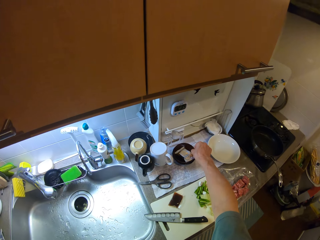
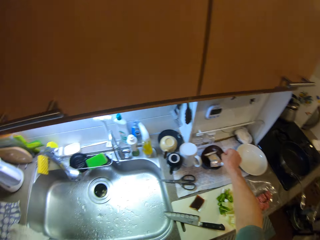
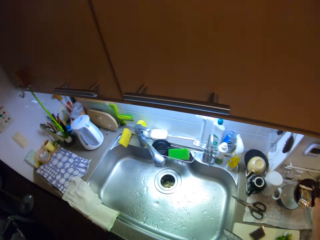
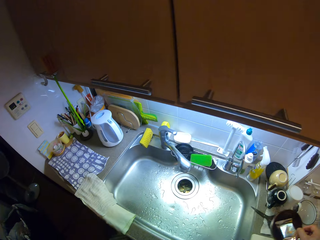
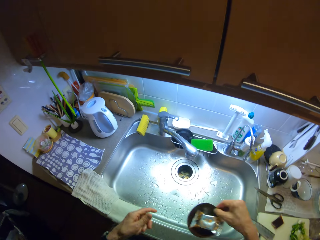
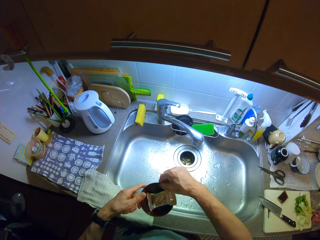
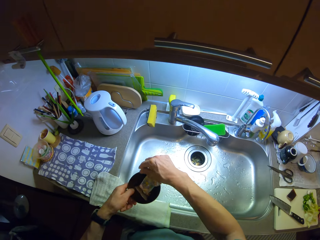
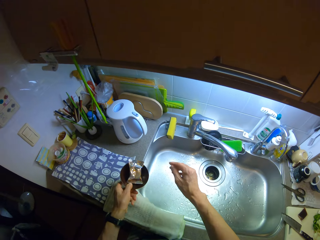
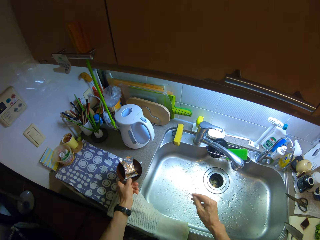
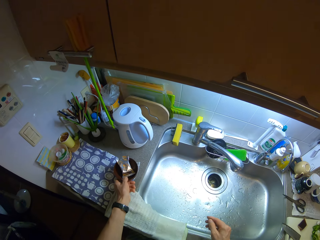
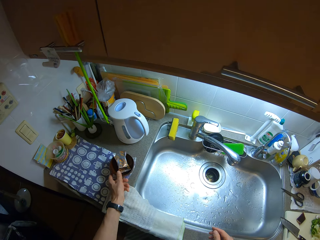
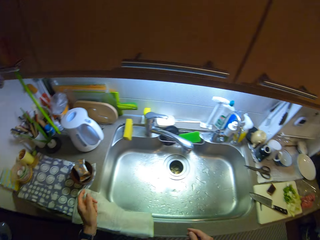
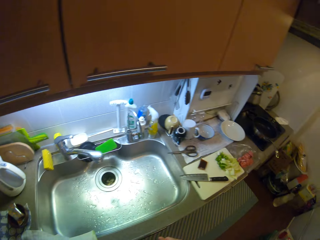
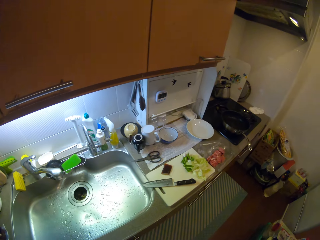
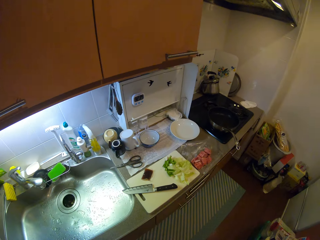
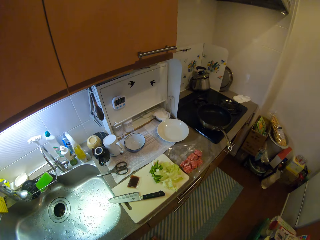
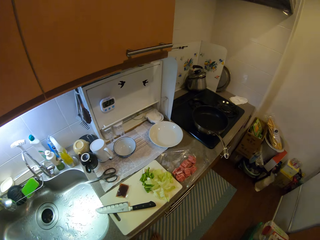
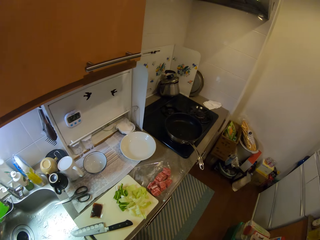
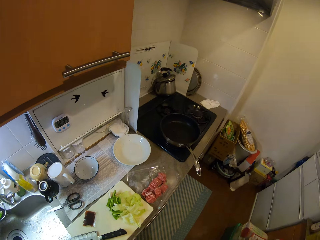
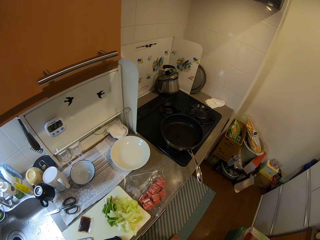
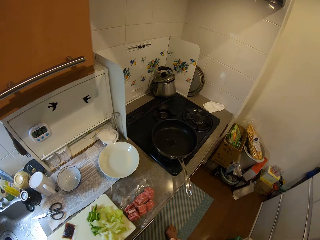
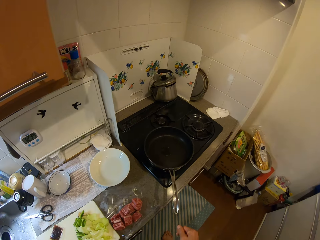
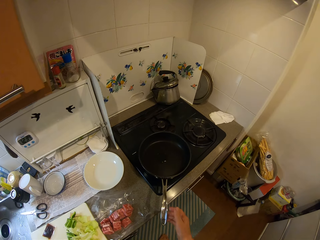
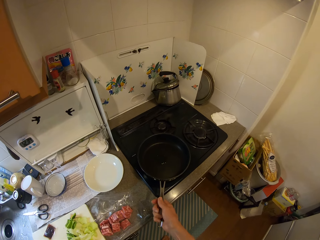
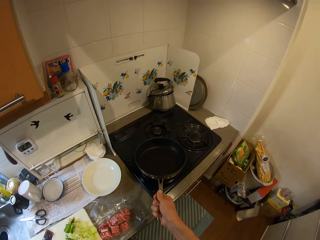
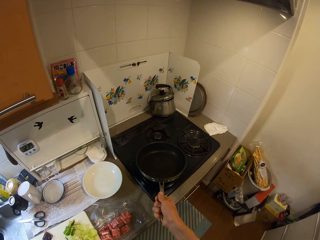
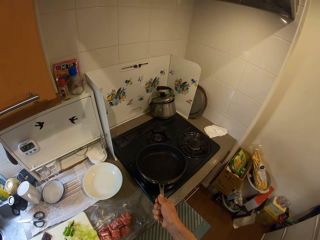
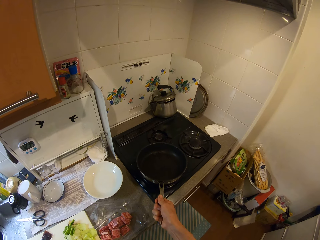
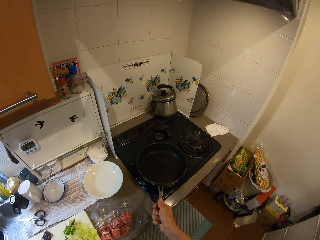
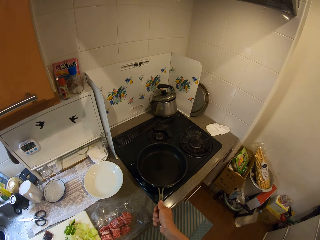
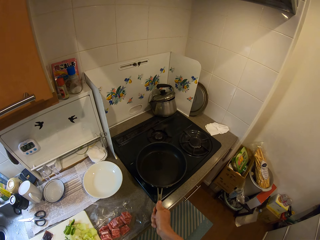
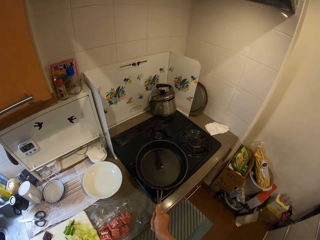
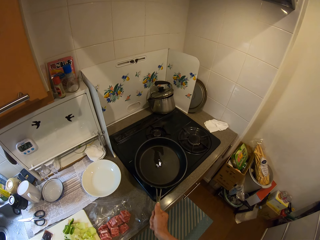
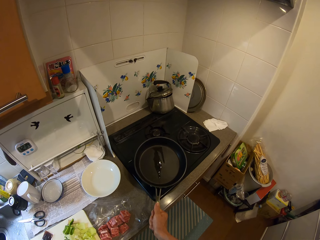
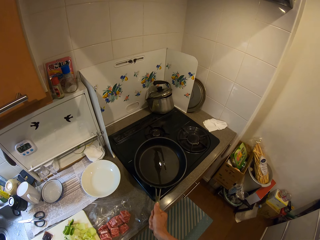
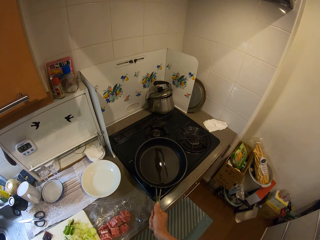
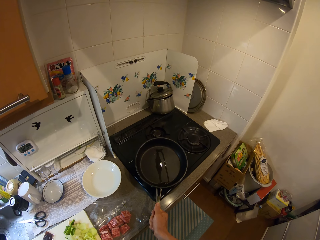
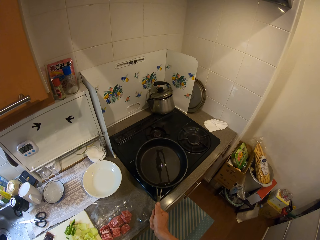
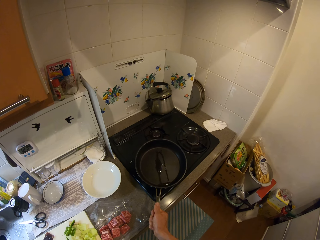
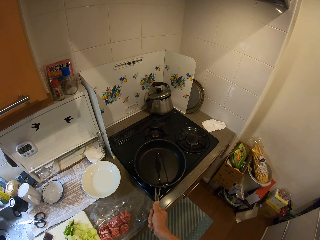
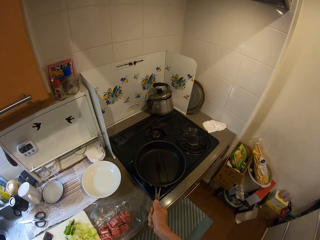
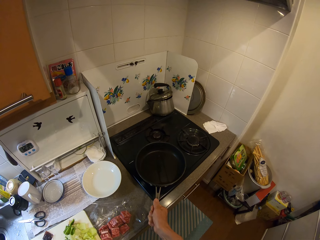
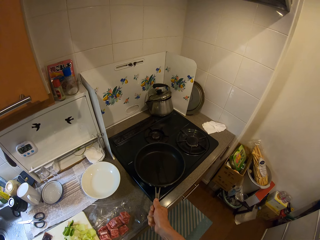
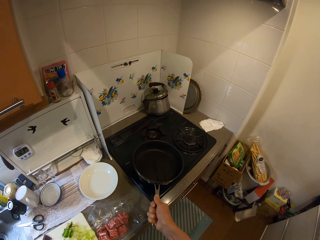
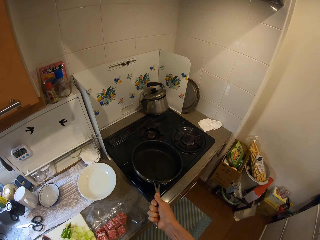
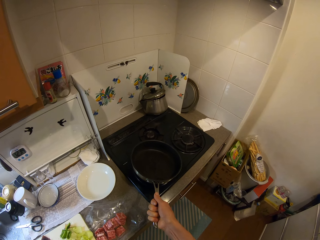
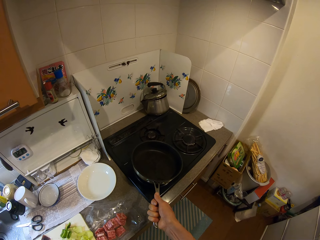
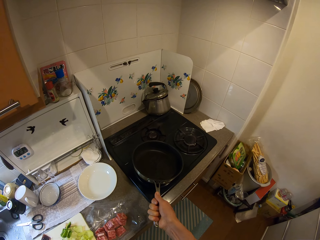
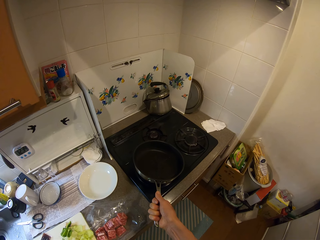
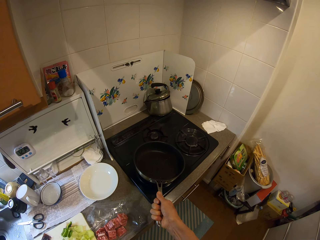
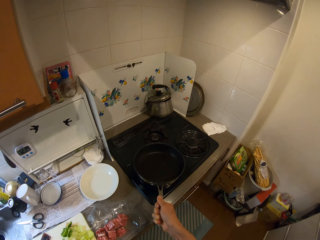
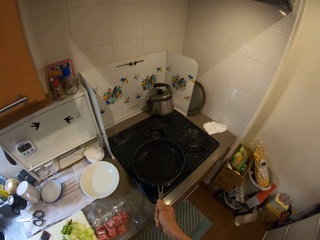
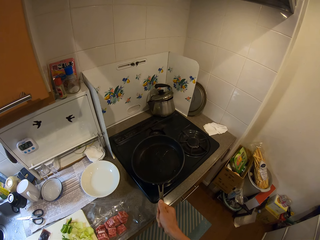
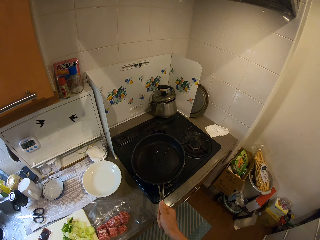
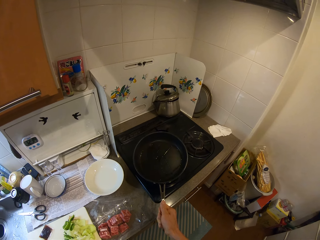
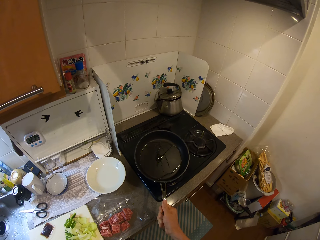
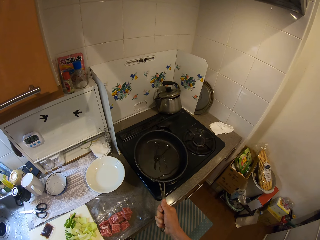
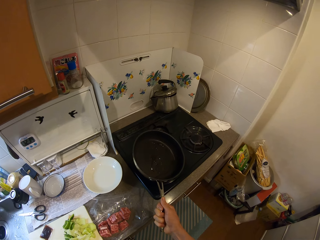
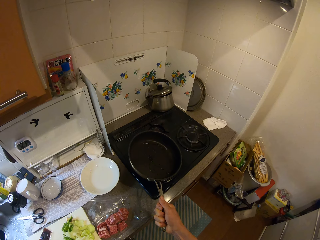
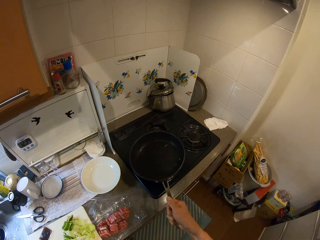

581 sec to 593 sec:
The camera wearer drops the pack in the bowl on the counter. They move the bowl from the counter to the sink. They hold the sauce. They check the cooking oil in a saucepan. They move the pan to allow the oil to circulate inside.

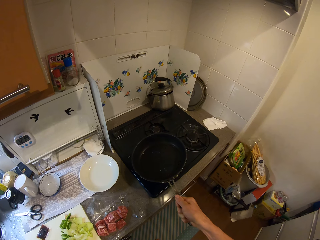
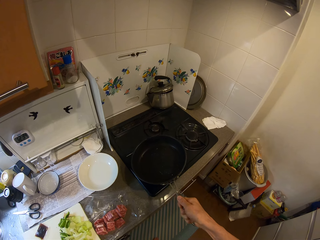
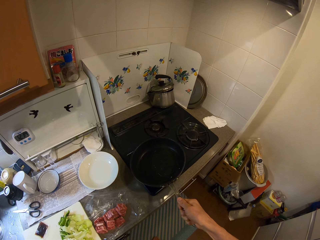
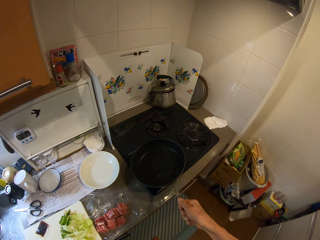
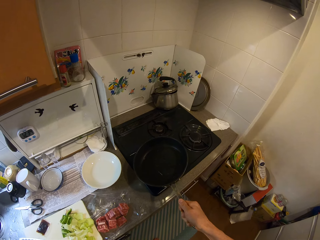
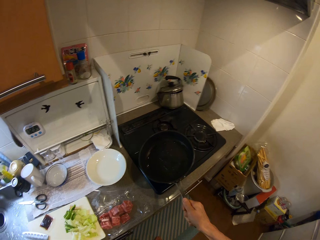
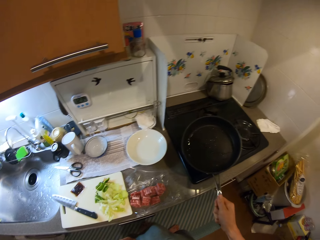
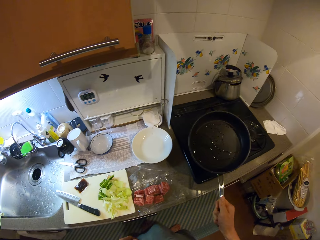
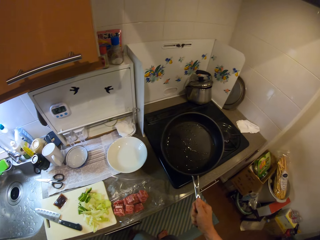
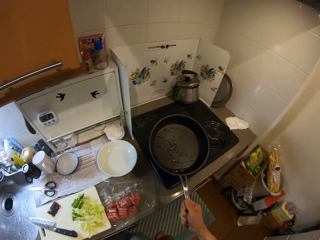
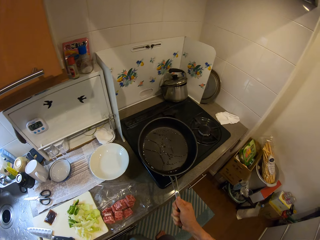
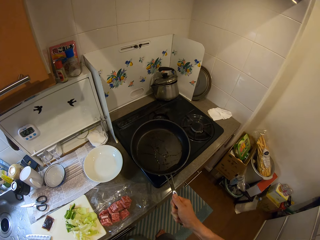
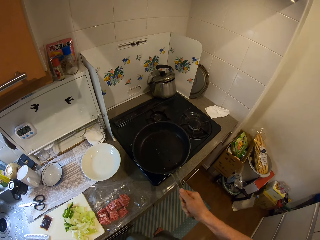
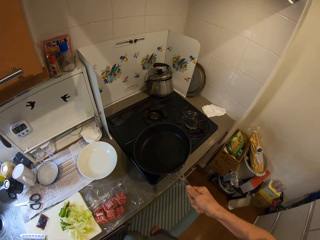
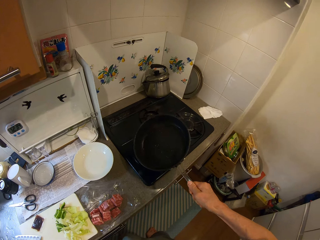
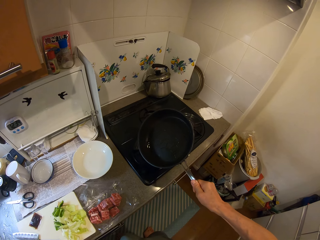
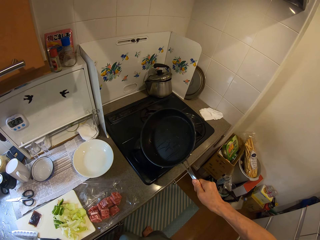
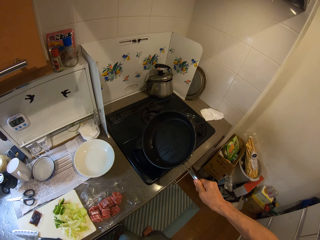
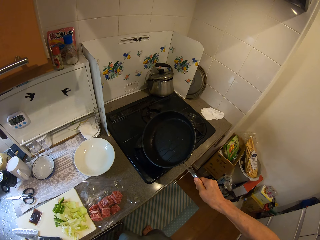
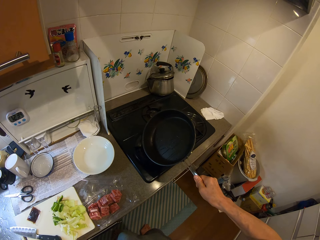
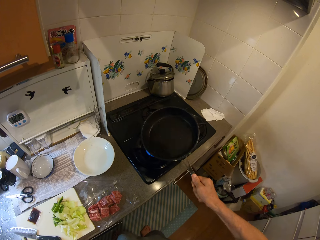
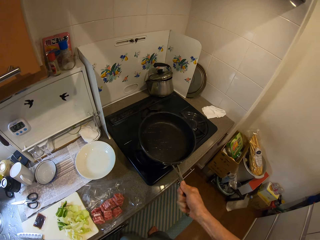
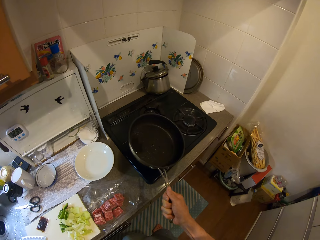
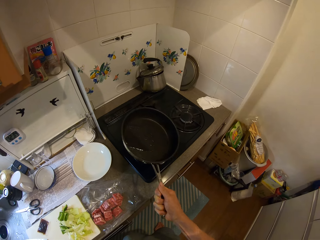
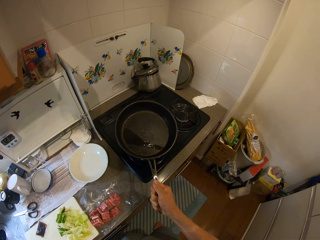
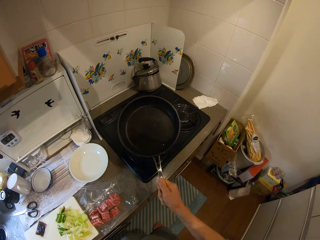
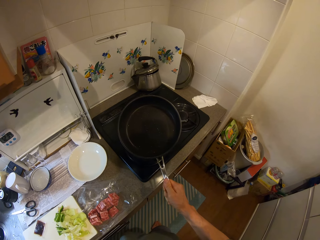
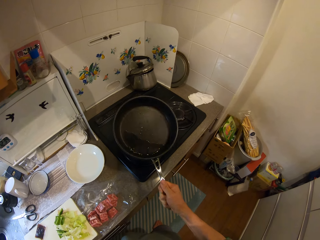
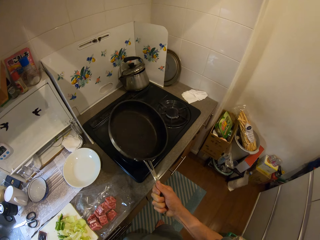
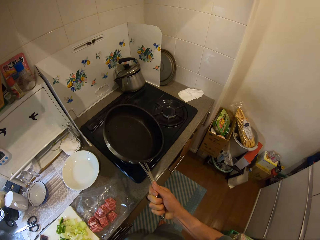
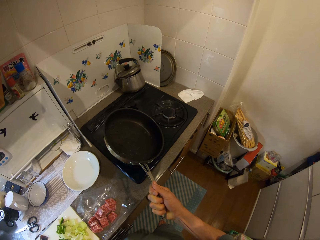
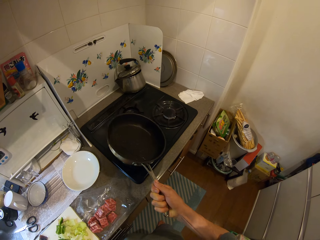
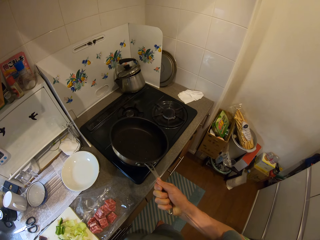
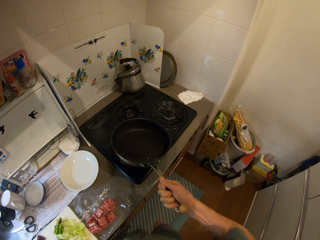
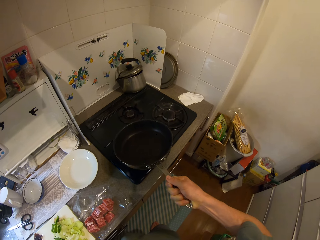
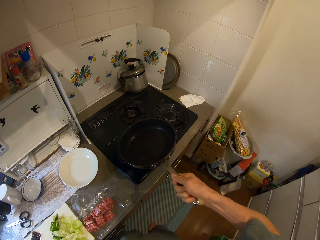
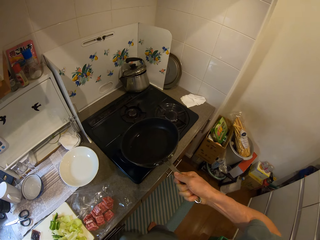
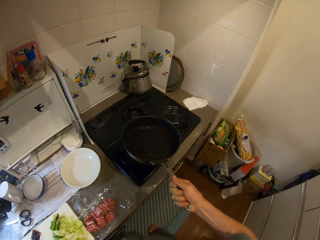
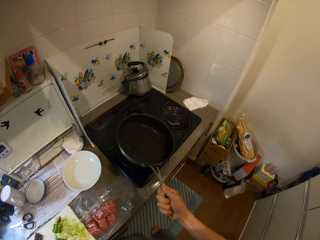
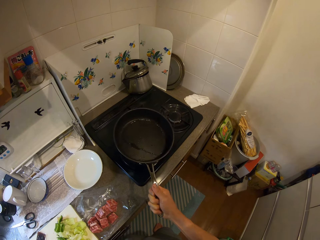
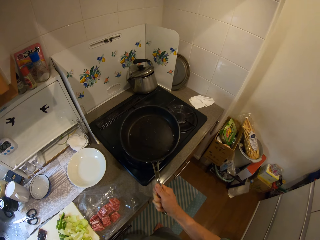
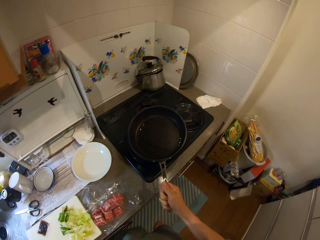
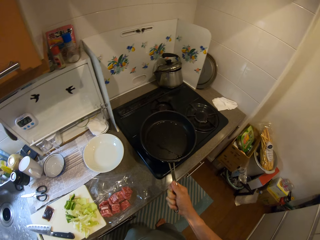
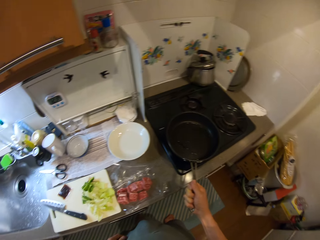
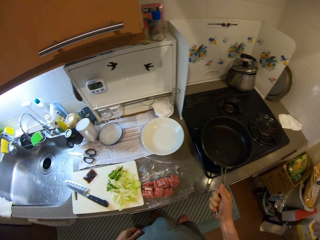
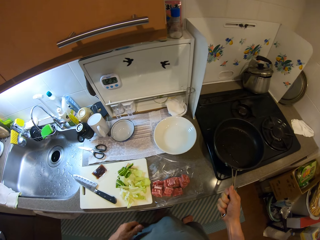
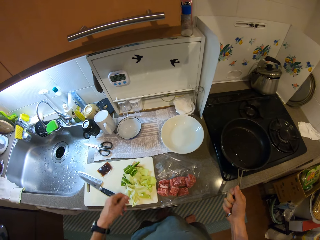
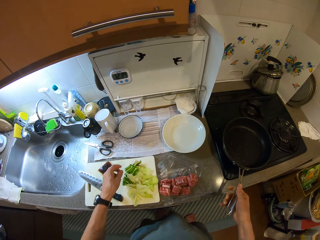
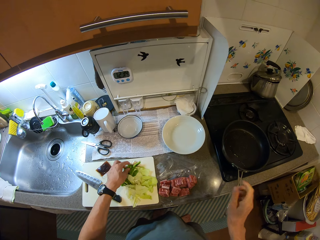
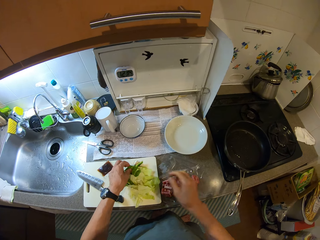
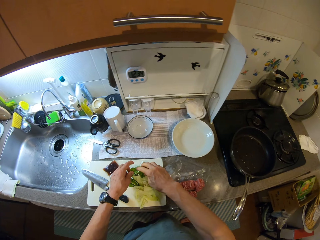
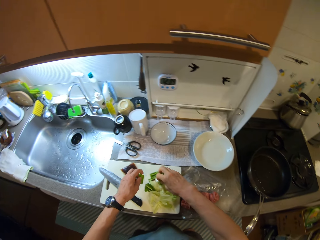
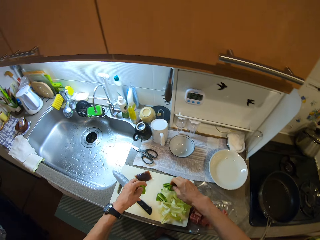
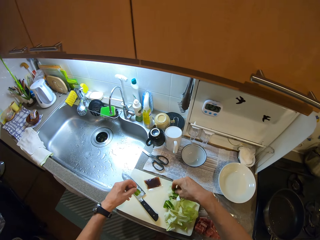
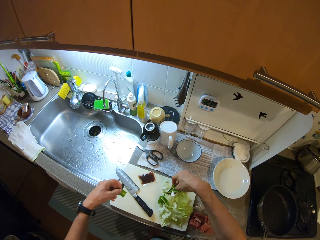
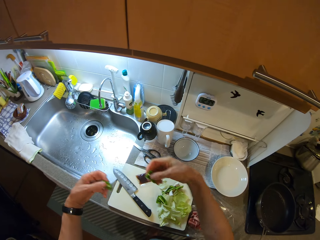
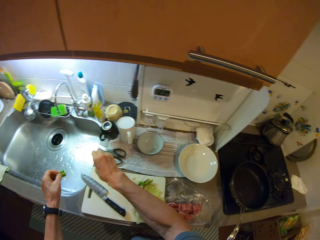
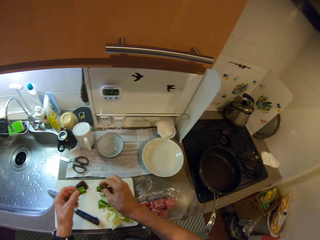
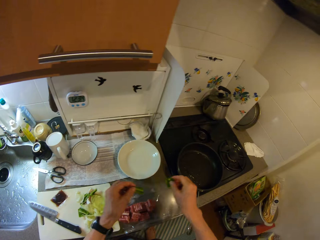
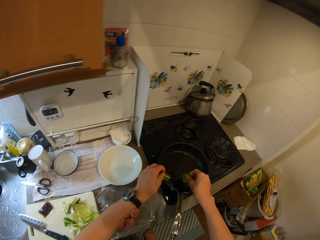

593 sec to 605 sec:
The camera wearer takes some celery from the chopping board. They put something in a saucepan.
